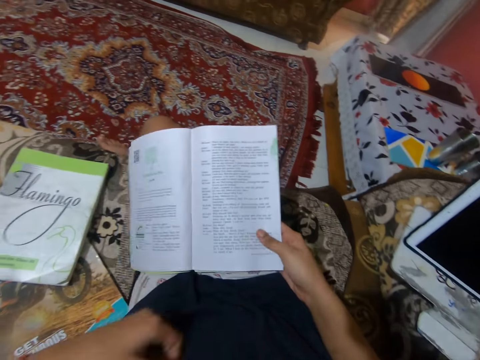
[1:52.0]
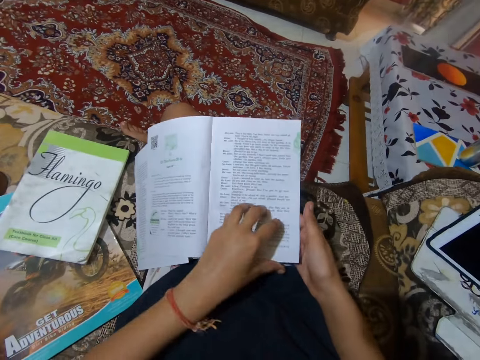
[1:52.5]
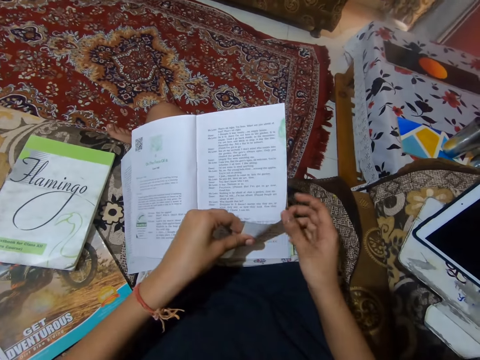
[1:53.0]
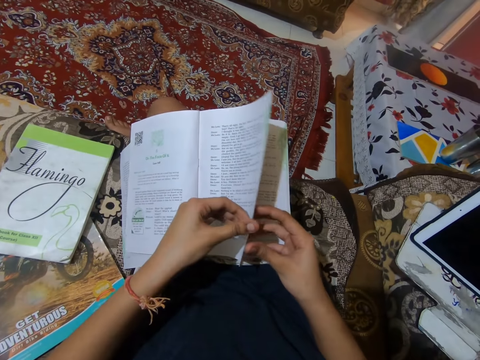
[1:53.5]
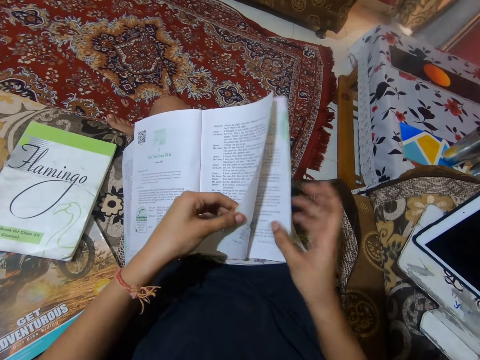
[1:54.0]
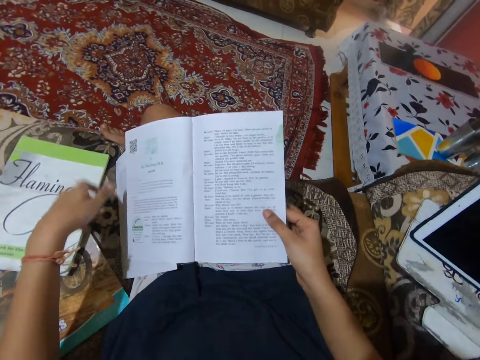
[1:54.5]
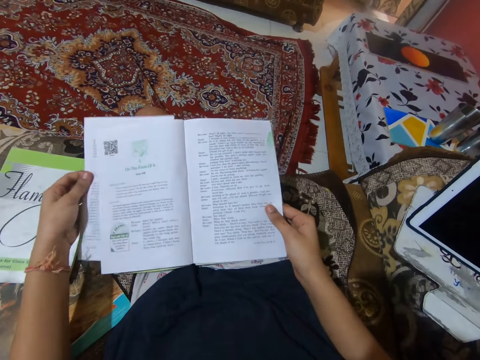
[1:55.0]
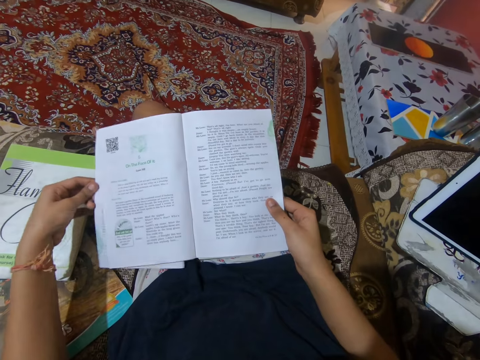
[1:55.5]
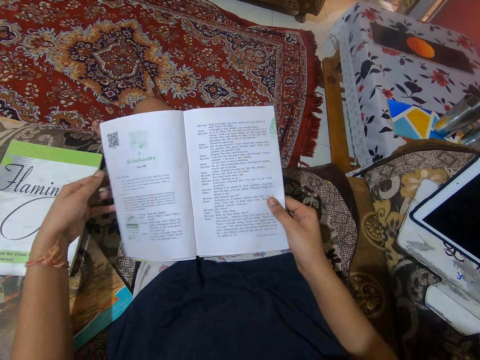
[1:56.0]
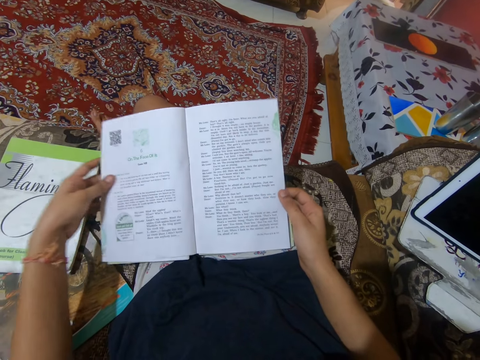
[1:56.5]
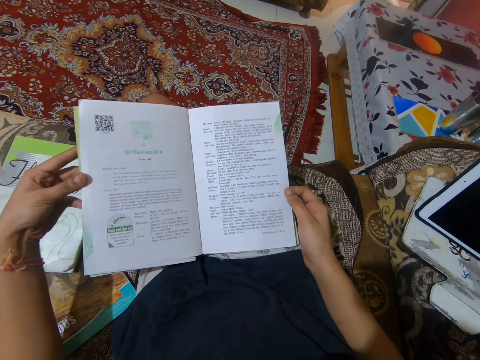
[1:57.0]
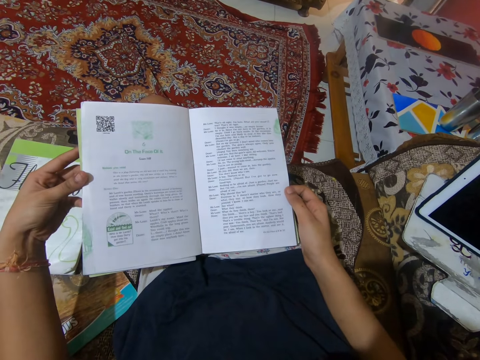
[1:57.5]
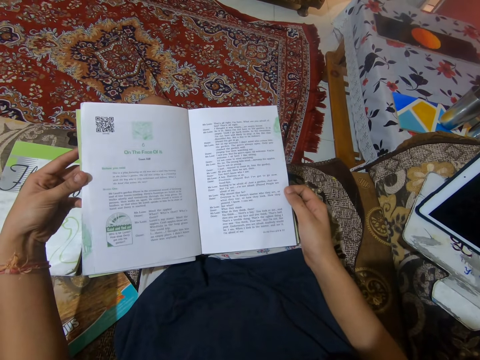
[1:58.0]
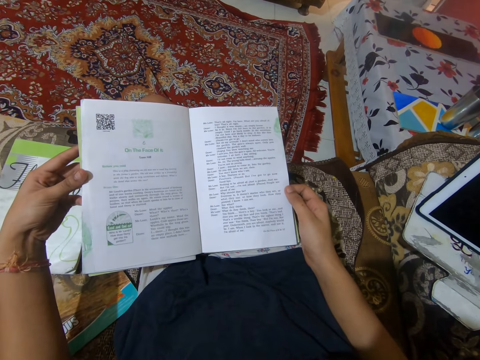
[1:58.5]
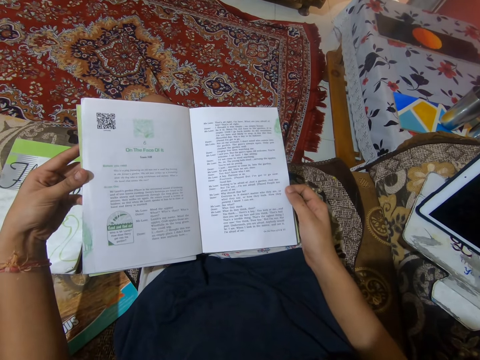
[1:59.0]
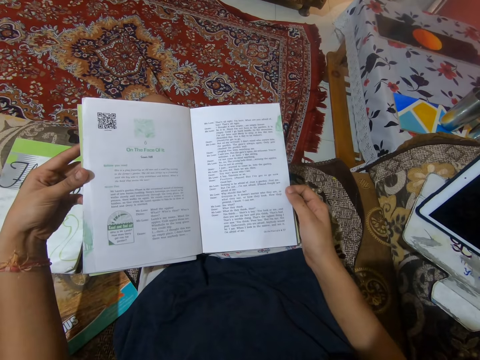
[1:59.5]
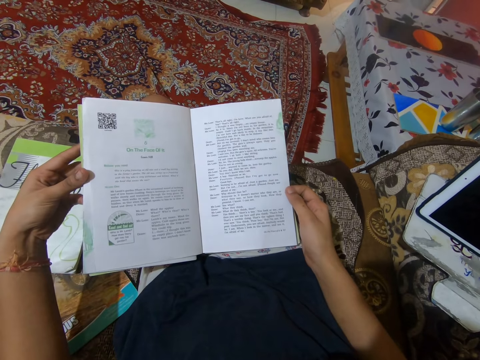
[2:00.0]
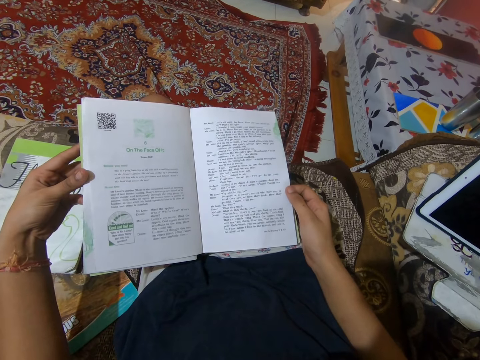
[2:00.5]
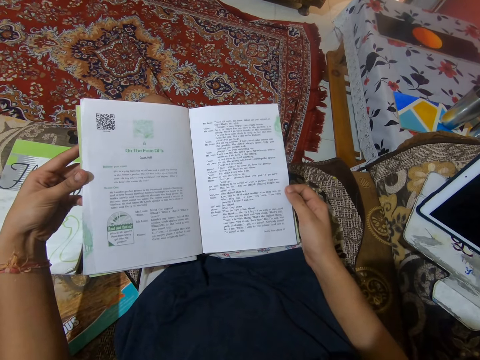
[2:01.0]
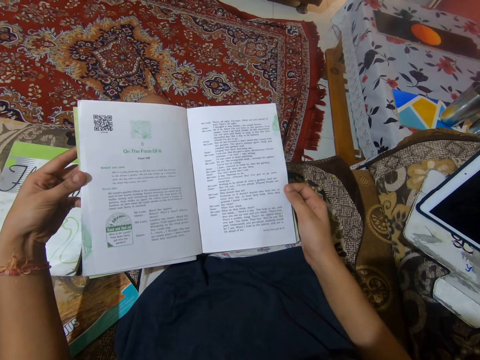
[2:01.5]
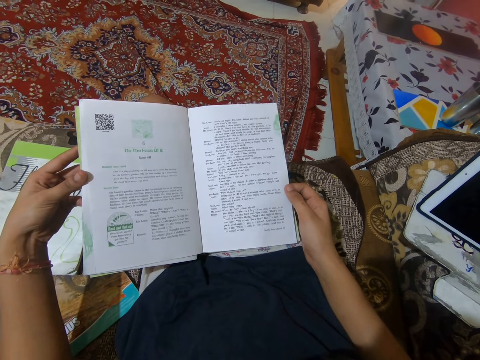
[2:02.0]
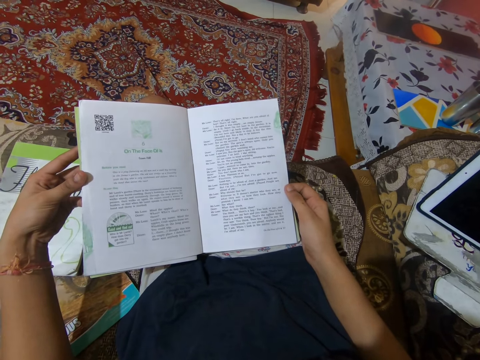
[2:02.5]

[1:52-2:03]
The camera wearer reads from the book.

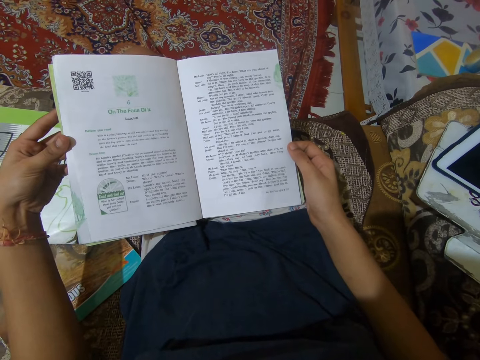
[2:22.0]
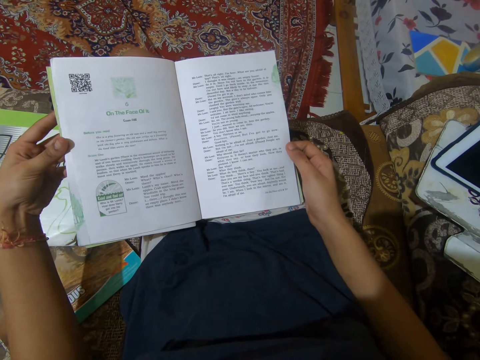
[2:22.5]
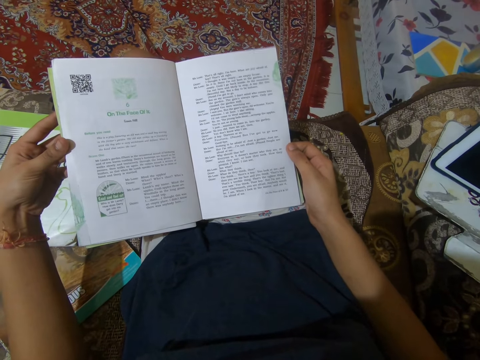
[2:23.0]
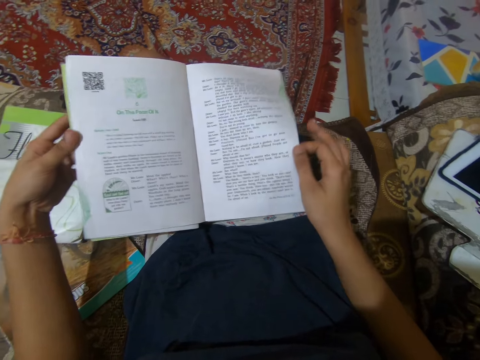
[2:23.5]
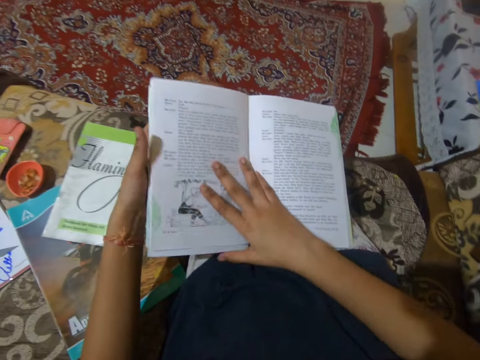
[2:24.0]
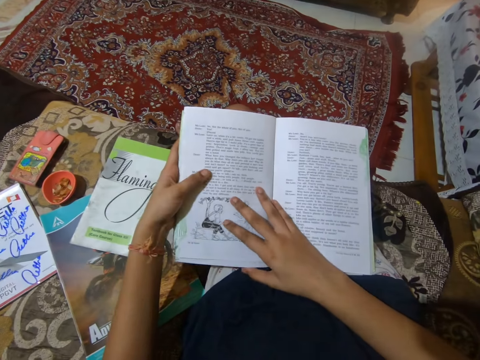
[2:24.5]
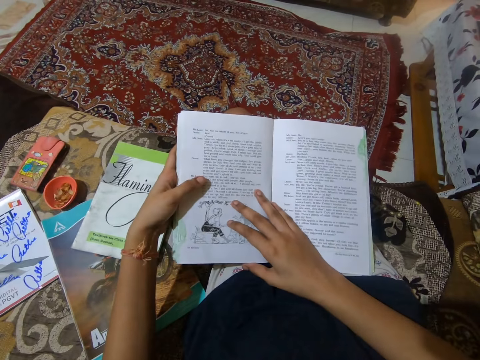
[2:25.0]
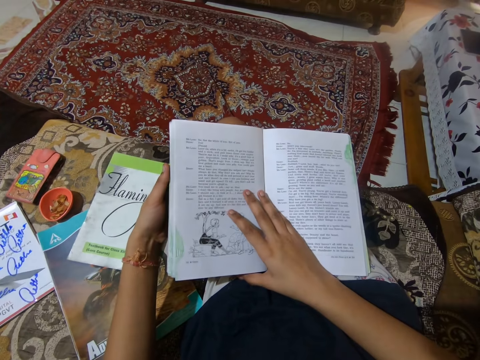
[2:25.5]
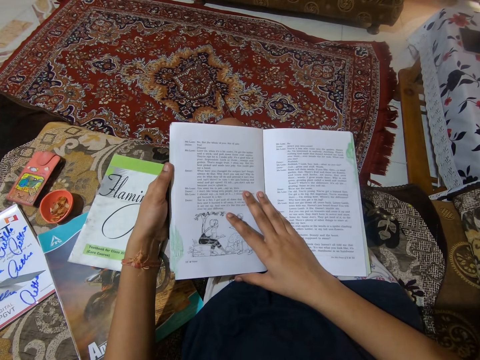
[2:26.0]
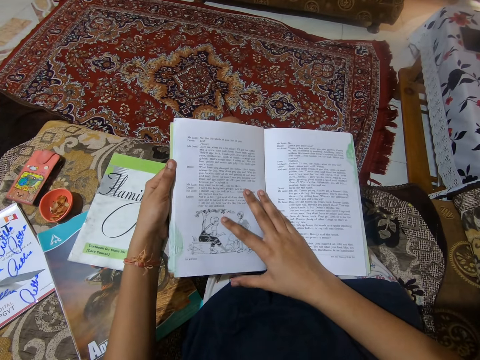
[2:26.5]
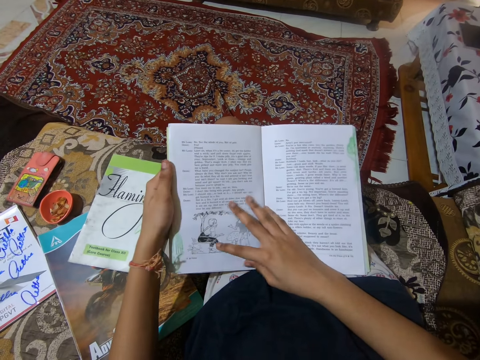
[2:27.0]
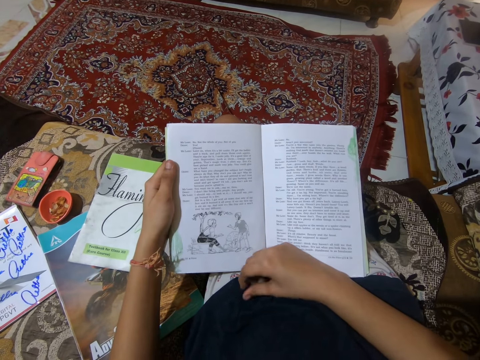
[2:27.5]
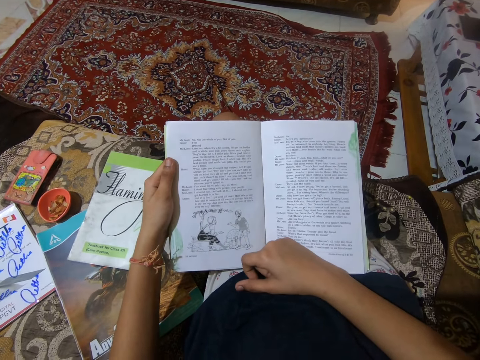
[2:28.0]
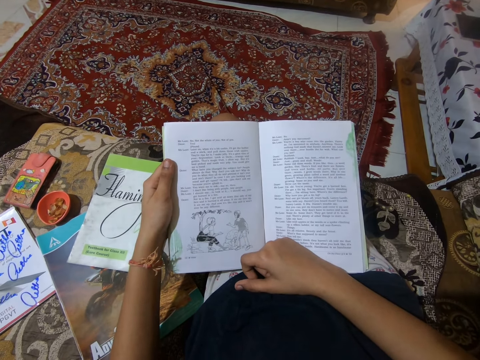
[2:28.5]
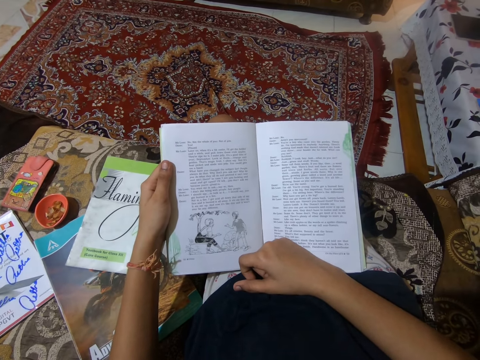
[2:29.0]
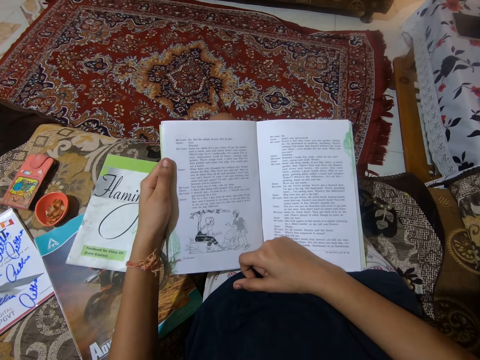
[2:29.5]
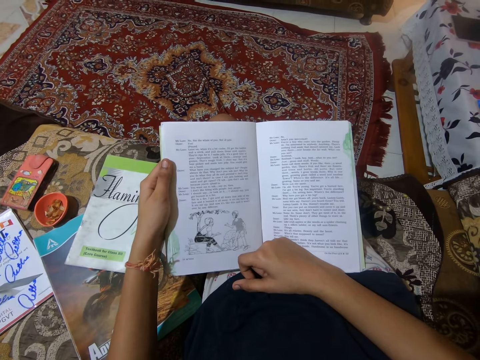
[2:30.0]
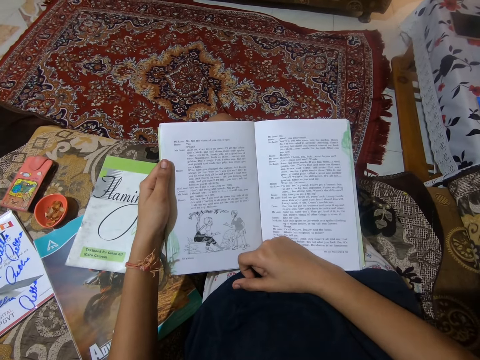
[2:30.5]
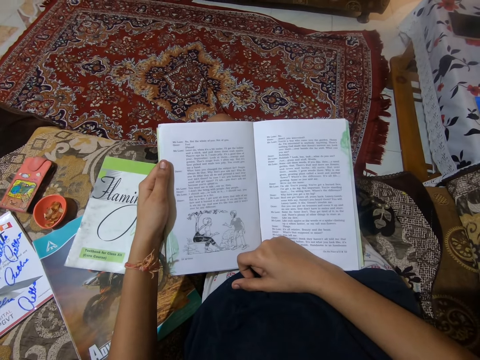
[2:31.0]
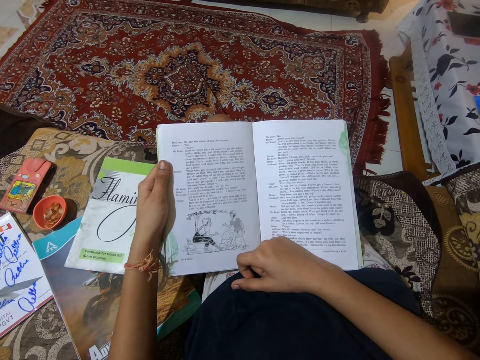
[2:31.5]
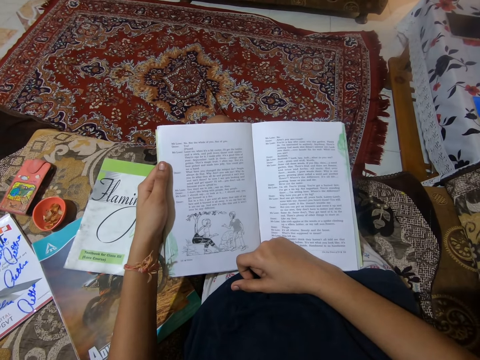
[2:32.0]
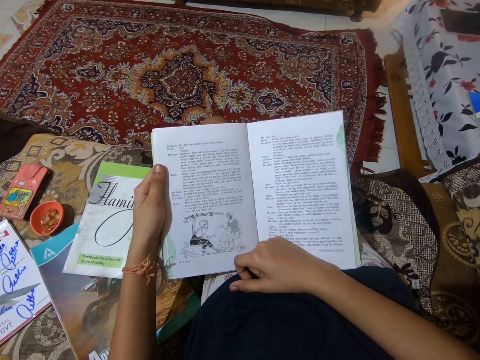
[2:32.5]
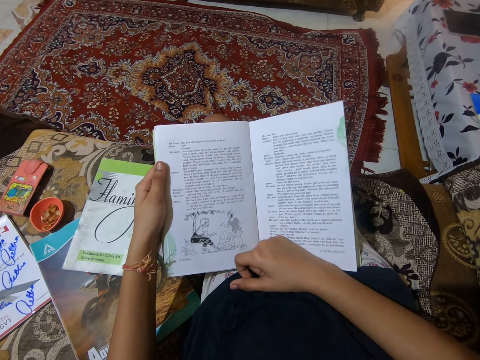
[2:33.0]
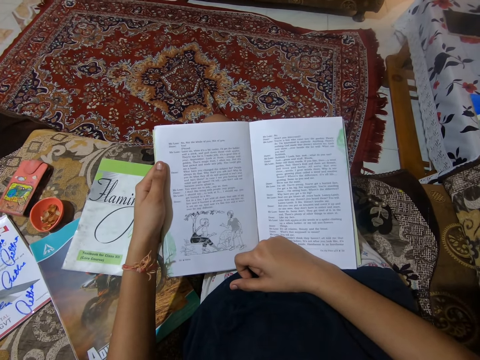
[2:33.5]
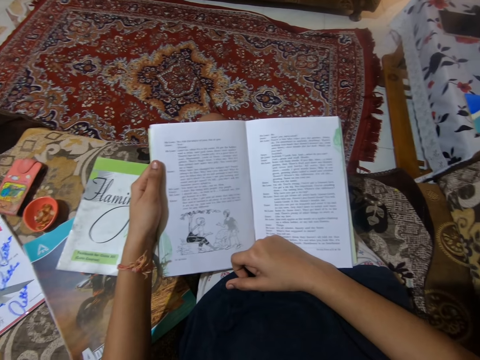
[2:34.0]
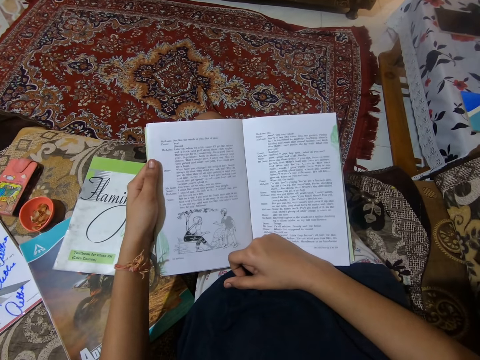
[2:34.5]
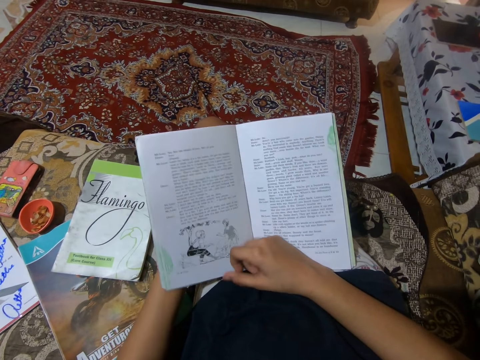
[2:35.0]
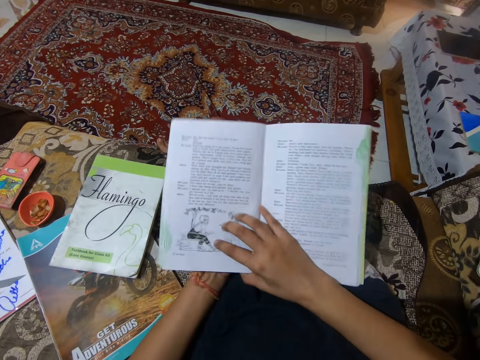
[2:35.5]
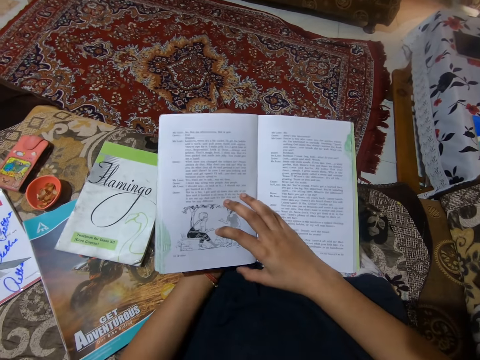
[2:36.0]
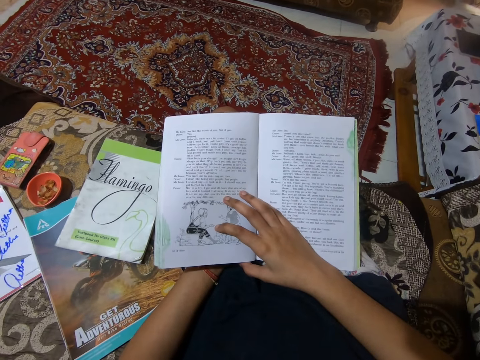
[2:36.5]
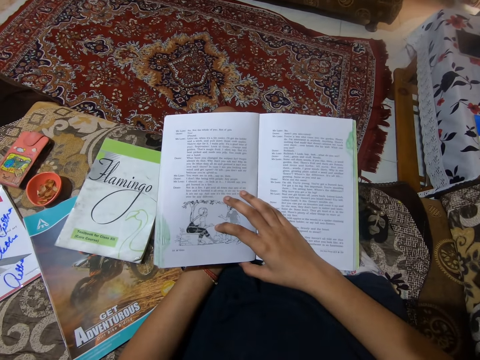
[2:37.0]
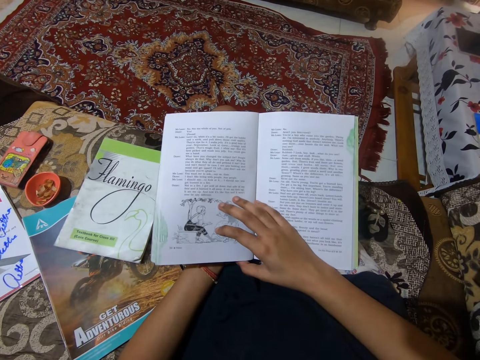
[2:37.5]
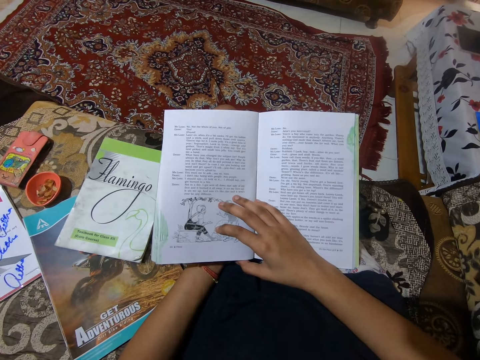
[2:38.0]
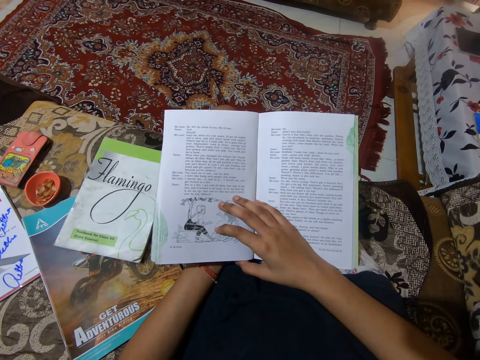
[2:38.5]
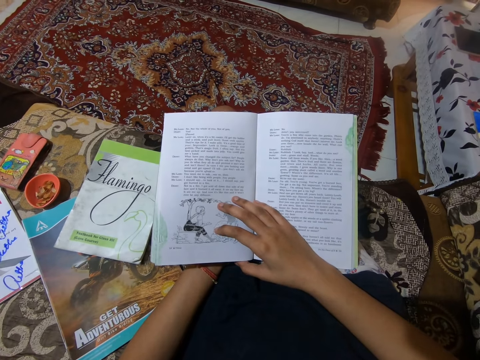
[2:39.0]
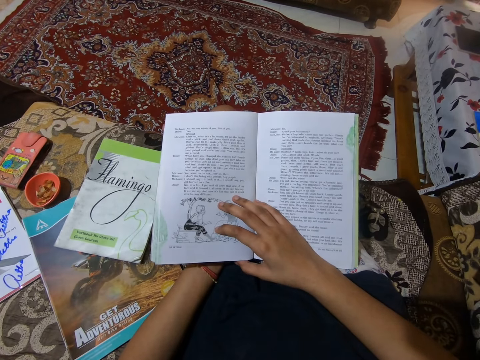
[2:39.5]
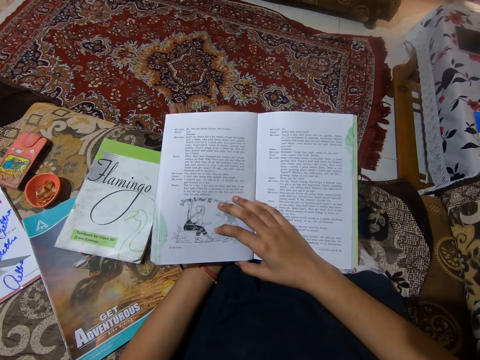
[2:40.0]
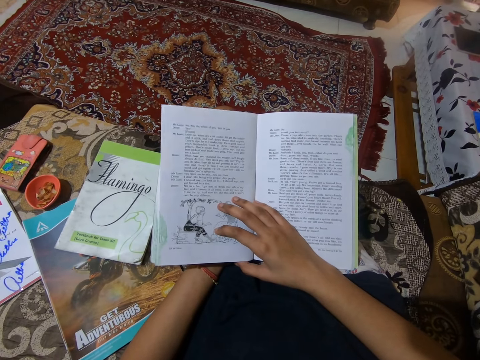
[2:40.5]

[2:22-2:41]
The camera wearer turns the book to the next page. She reads the book in the sitting room. She adjusts the book on her leg with her hands. She reads from the book.
